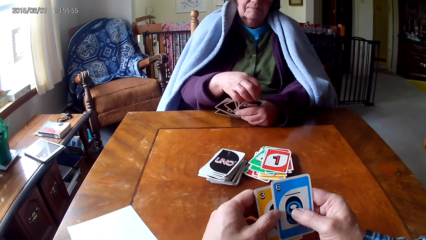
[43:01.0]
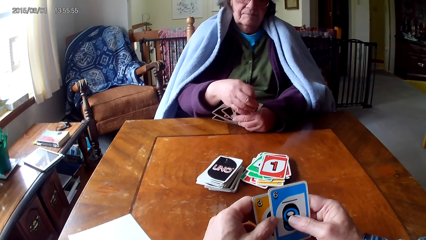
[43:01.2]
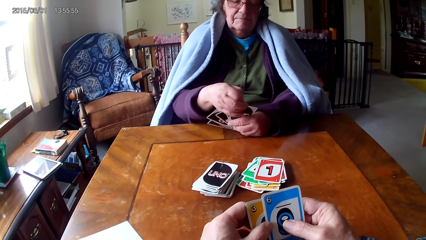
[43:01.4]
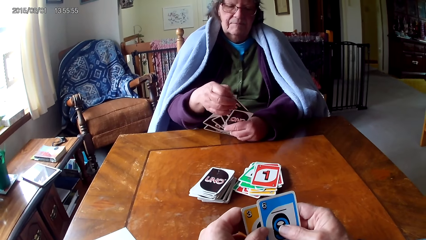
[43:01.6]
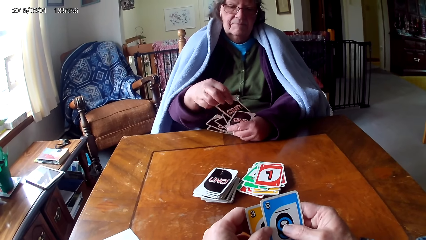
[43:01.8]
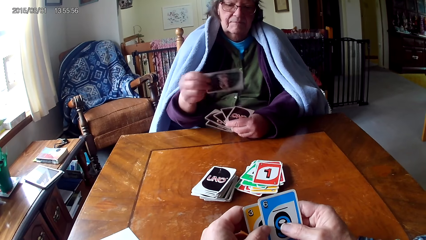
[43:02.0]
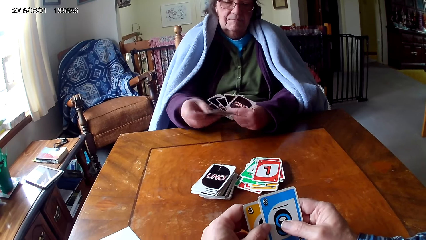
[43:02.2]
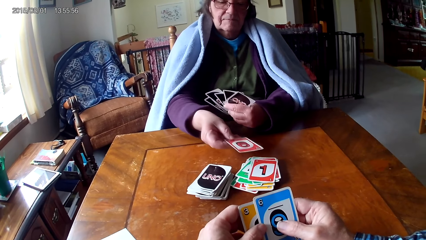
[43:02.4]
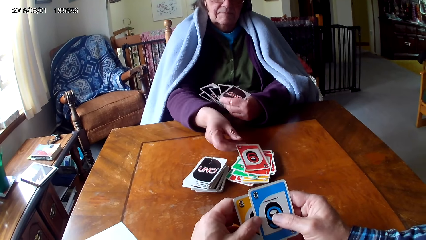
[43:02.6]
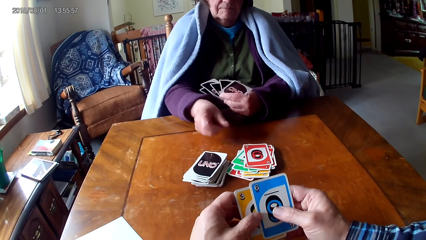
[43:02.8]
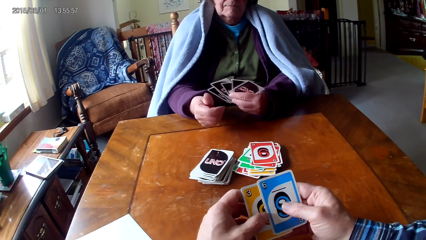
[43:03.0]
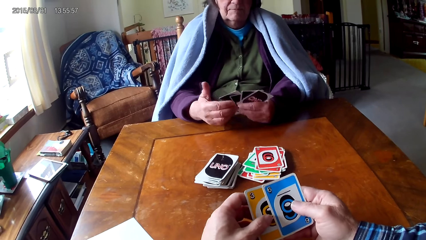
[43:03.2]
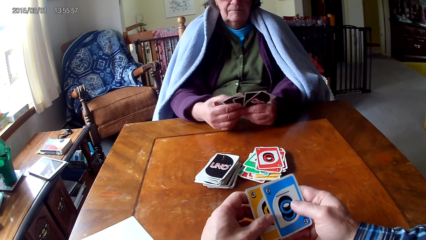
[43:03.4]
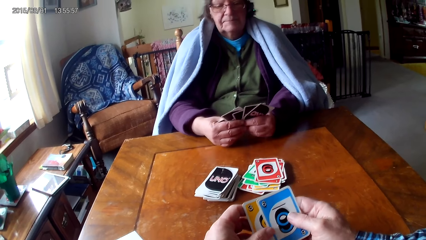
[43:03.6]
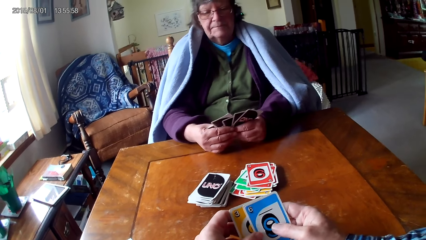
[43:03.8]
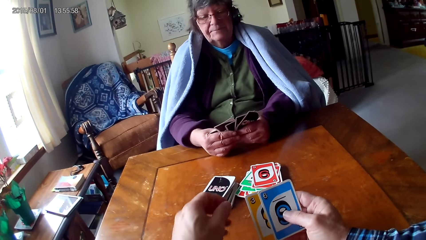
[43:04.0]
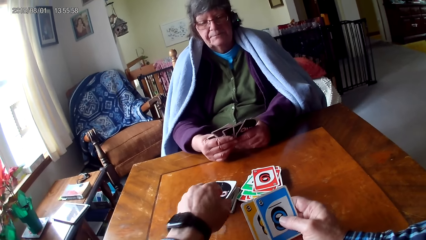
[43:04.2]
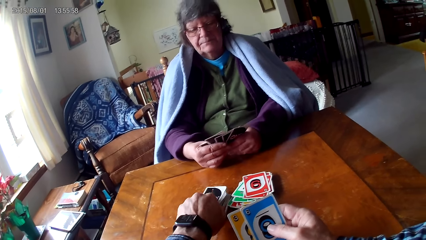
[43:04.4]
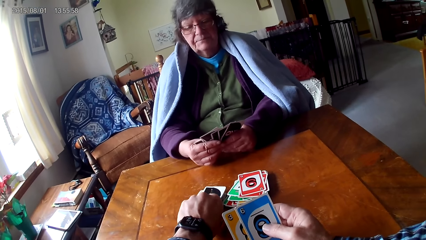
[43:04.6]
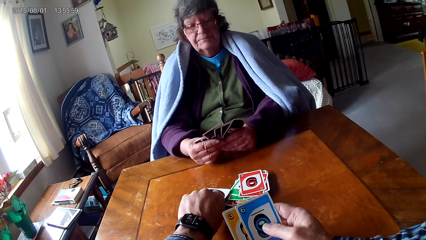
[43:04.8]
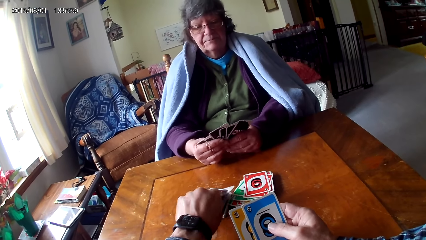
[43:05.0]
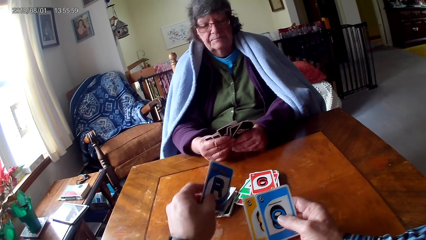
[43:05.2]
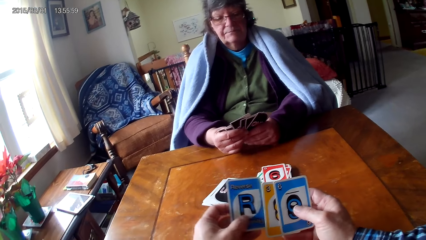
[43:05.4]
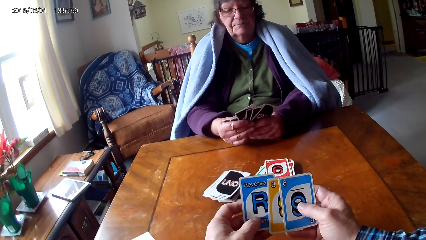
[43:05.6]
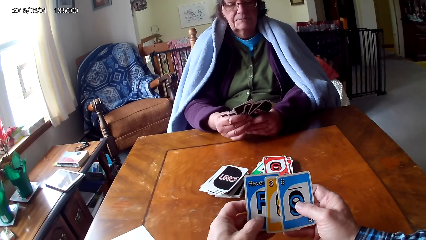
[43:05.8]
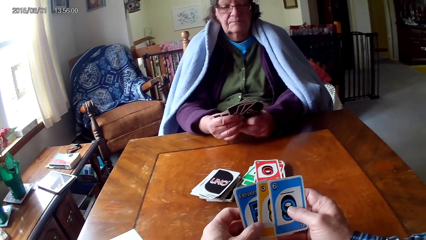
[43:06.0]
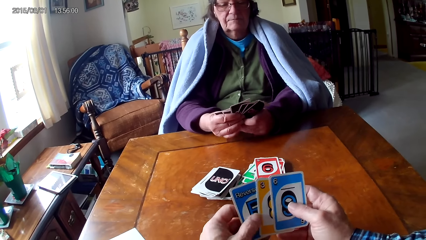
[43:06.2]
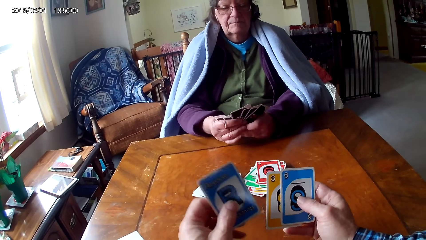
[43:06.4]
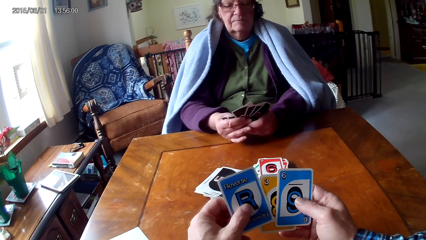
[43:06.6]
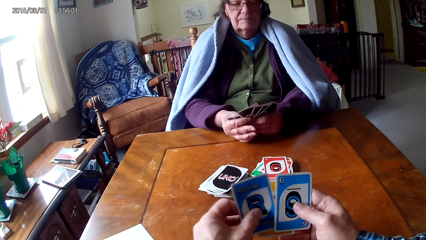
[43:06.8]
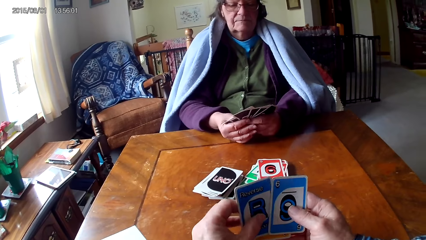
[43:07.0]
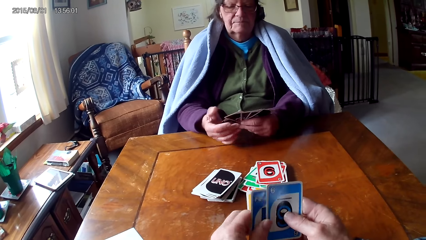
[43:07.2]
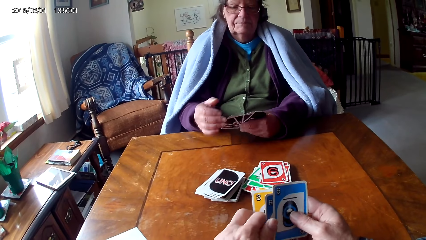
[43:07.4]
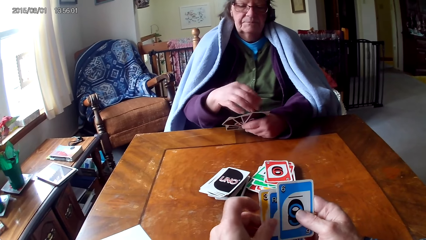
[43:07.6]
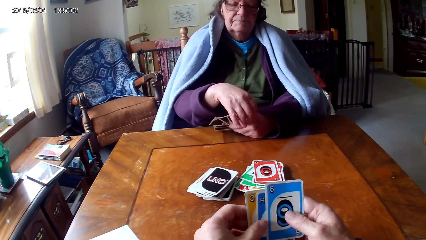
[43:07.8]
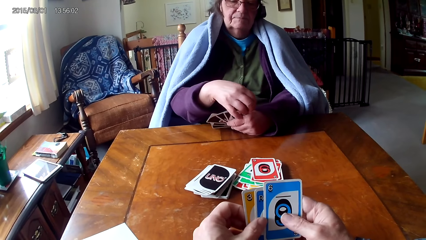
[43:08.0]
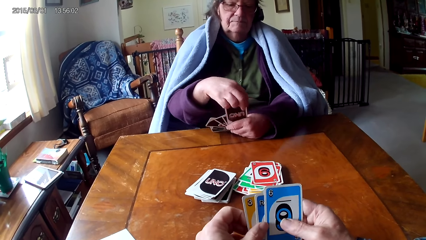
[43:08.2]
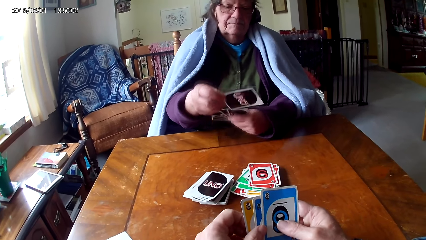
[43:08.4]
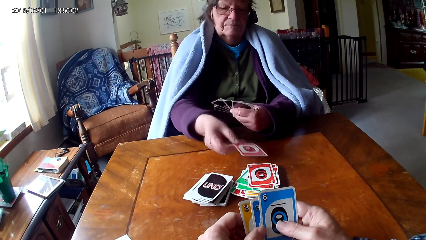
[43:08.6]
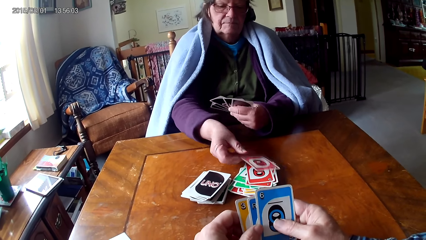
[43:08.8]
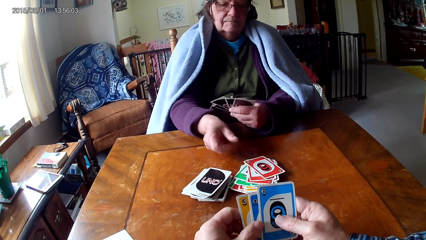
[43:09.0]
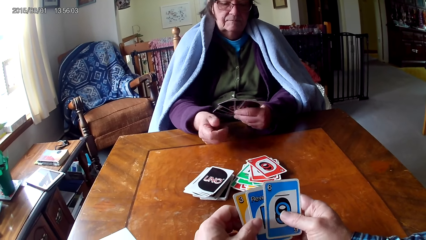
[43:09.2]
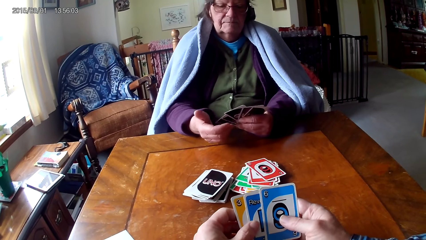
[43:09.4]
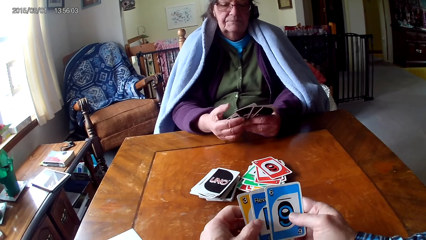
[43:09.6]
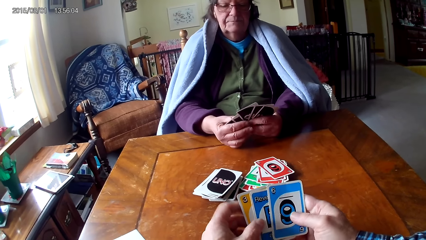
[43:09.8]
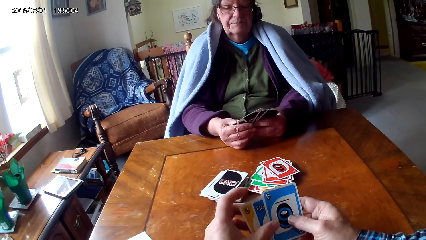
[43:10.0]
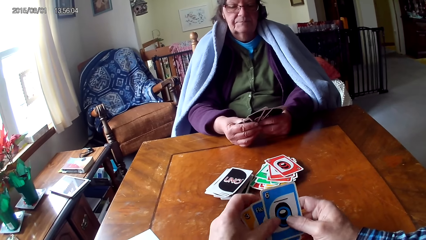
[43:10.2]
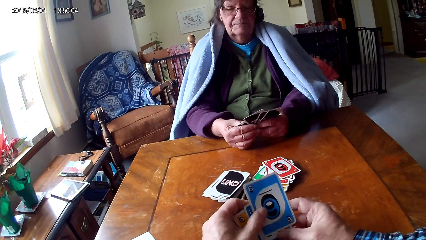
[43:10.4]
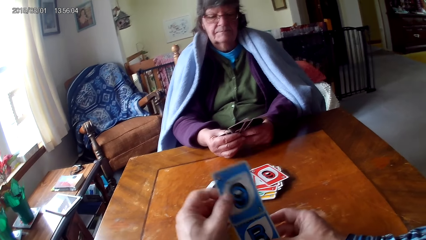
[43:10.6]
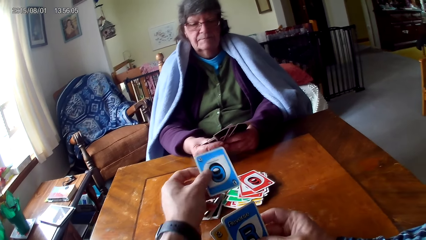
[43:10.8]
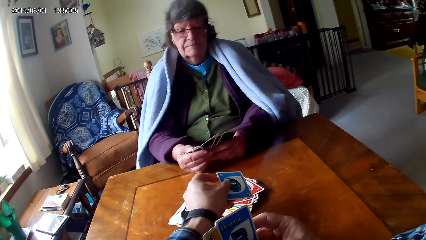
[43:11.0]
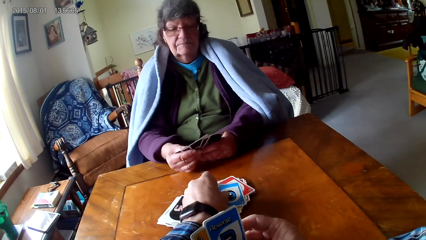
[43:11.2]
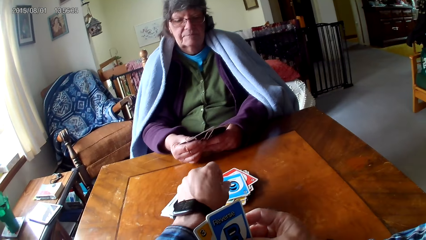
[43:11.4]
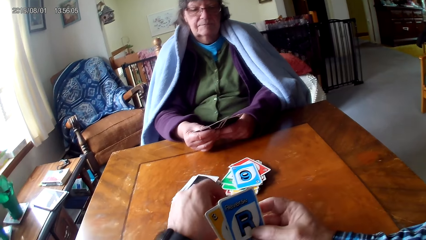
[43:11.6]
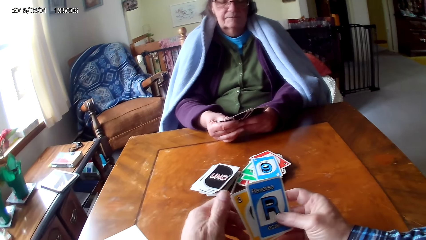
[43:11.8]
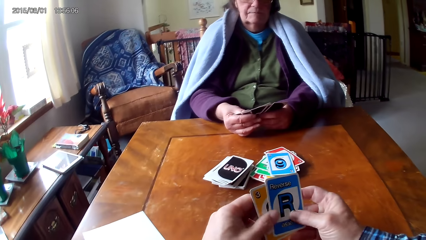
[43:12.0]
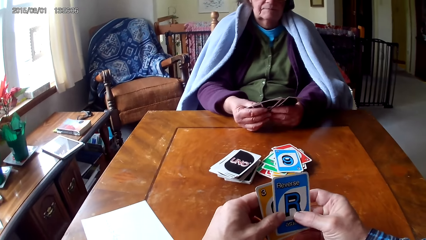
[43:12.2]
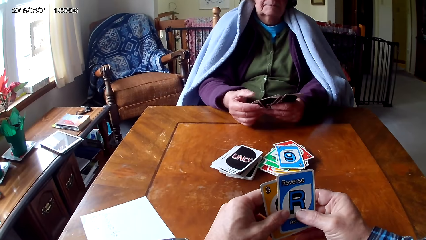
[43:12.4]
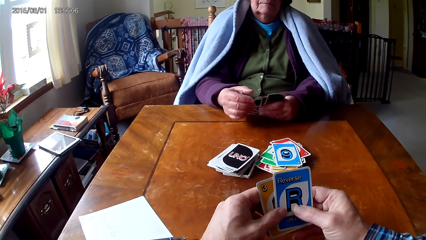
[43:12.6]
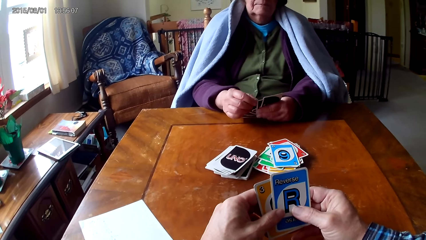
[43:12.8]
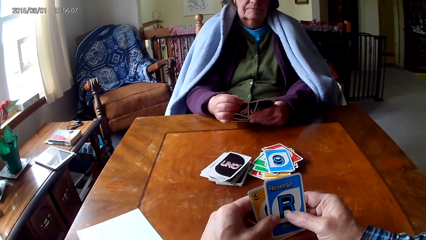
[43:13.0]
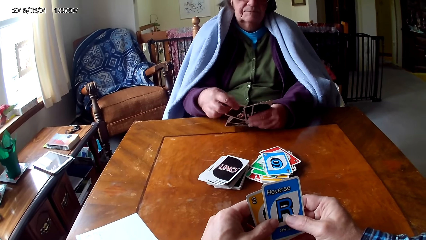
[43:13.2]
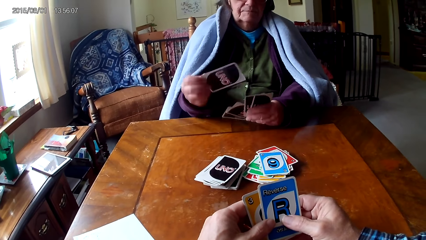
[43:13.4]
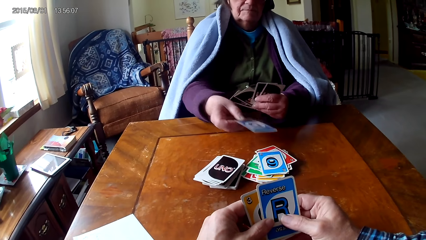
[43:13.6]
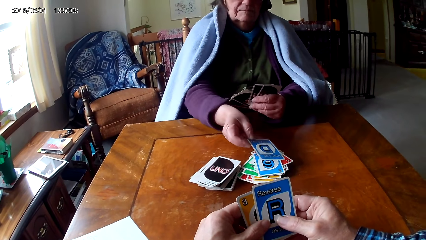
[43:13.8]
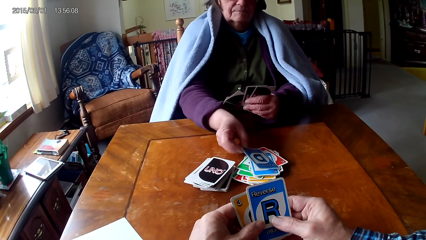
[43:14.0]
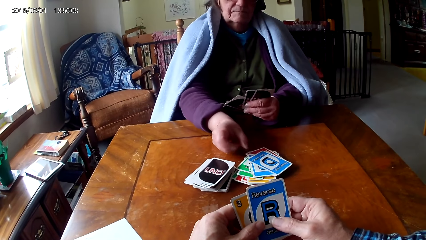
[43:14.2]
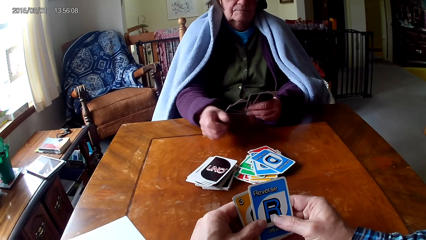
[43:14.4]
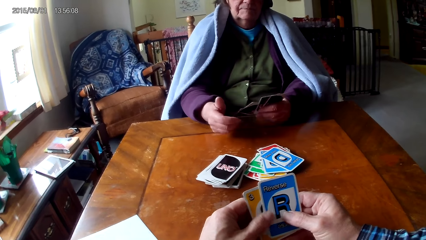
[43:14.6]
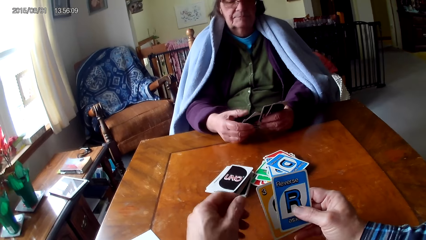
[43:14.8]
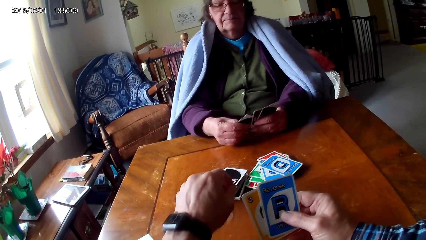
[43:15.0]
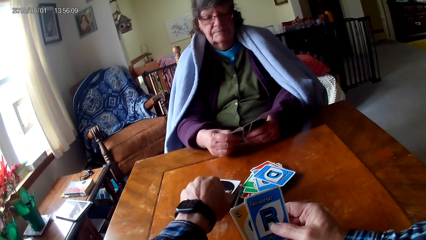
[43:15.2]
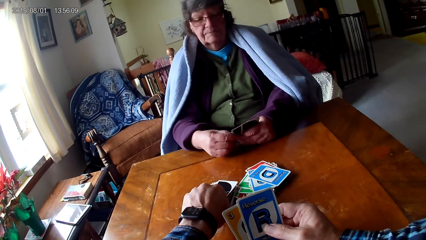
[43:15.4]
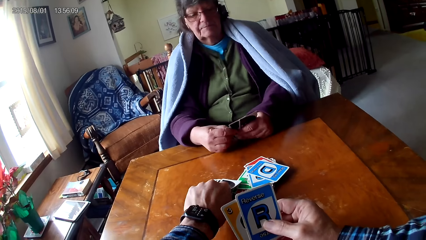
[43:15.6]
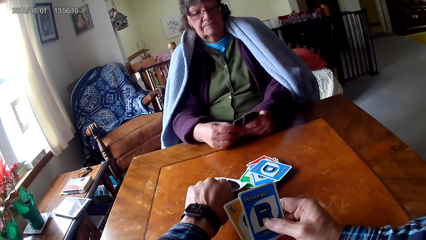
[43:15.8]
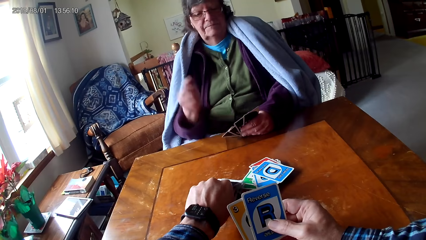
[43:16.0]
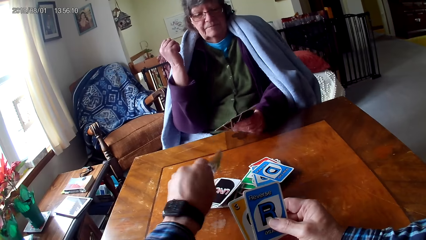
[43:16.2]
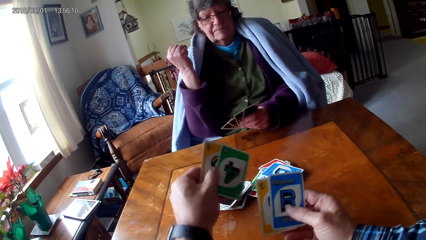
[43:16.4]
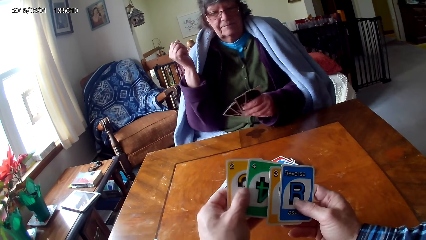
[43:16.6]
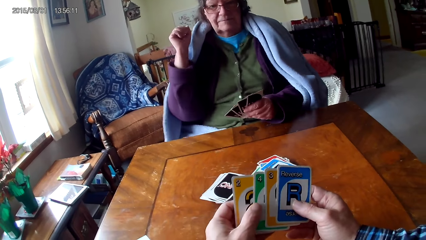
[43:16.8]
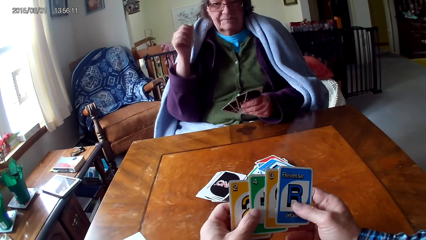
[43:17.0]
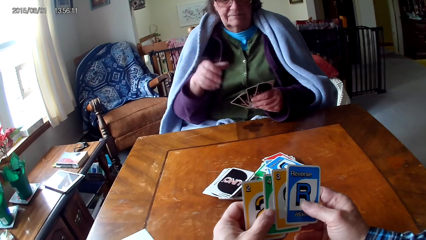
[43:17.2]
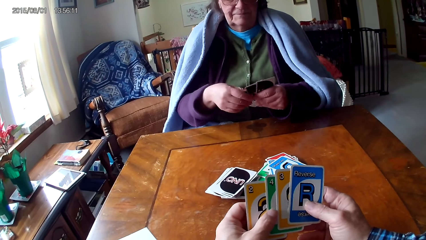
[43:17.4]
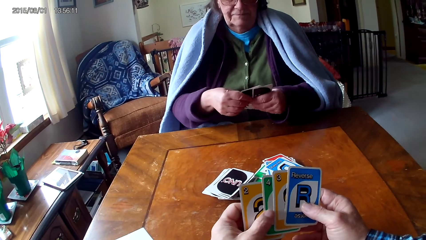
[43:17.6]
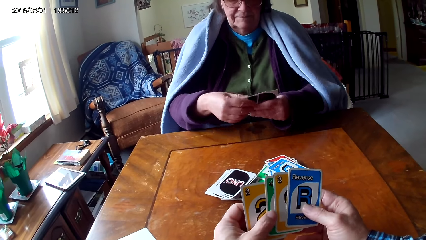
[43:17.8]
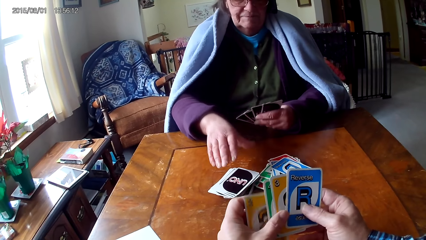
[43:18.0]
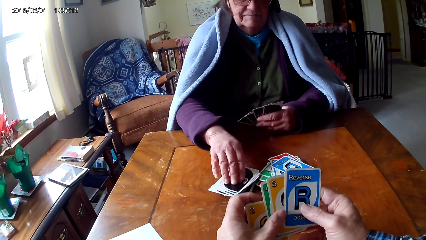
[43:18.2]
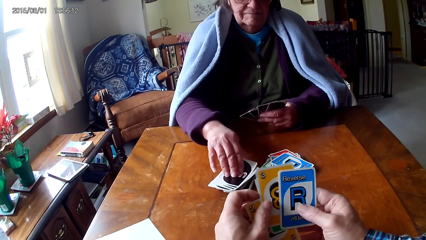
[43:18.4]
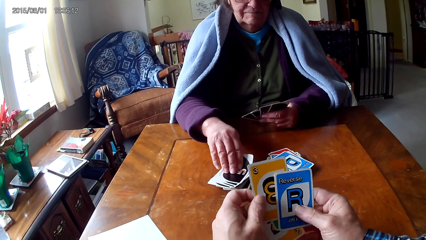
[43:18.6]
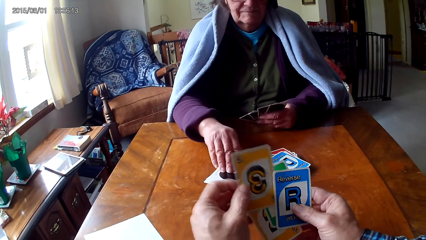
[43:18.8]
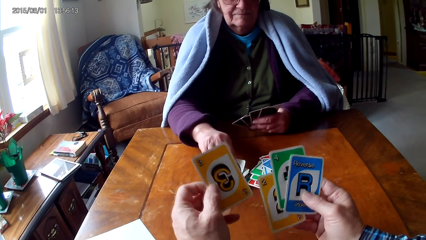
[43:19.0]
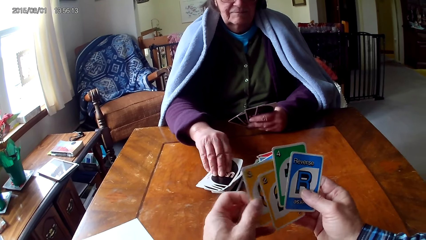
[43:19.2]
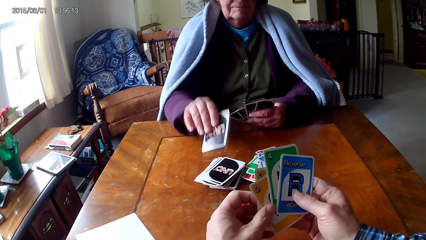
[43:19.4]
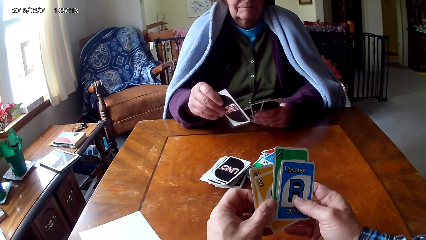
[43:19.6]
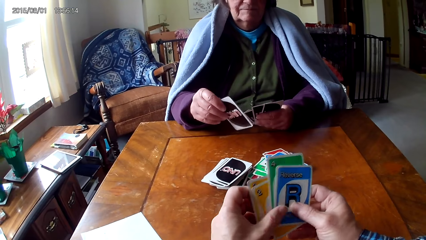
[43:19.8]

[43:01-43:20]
A woman picks a card from the other hand. The woman puts down the card. The camera wearer picks up a card on a table. They put the card on the other hand. The woman picks a card from the other hand. The woman puts down the card. The camera wearer picks a card from the other hand. They put down the card. The woman picks a card from the other hand. The woman puts down the card. The camera wearer picks cards from the other hand. They hold the cards with hands. The woman arranges the cards. The woman picks up a card on the table.
